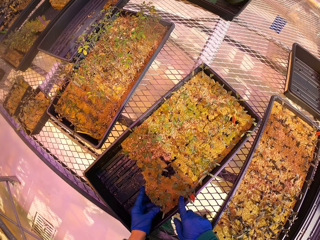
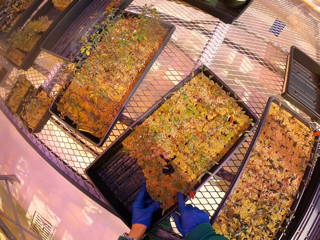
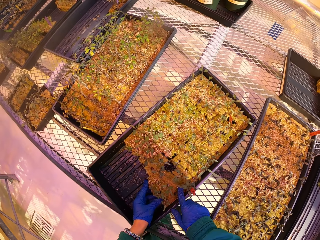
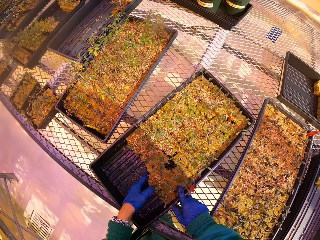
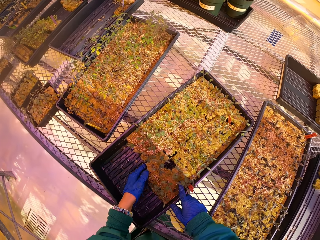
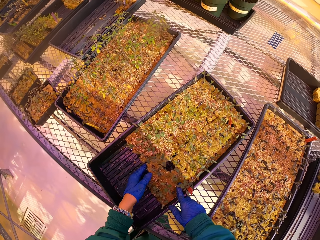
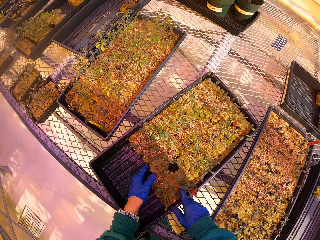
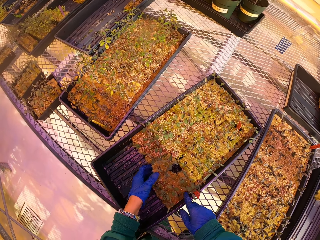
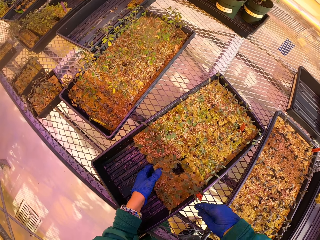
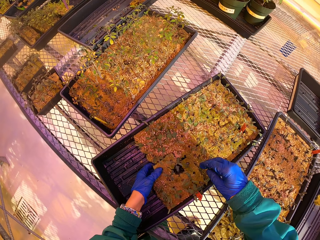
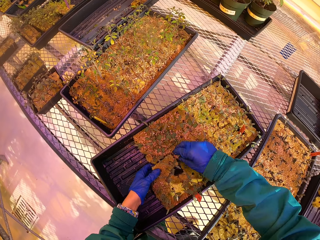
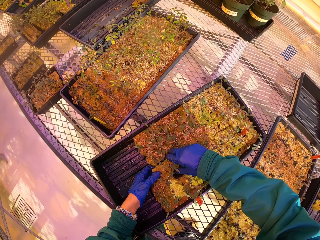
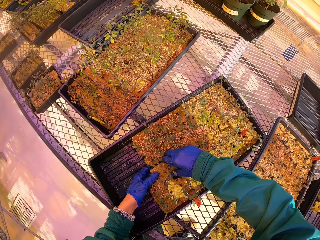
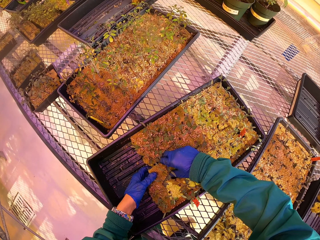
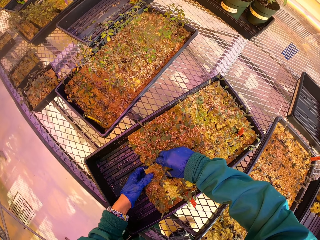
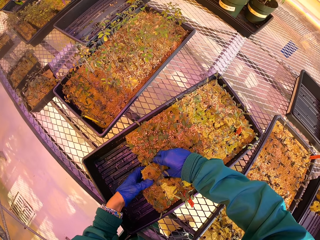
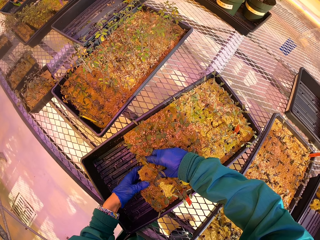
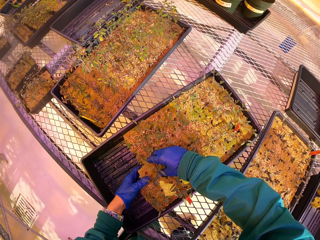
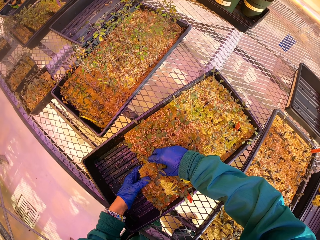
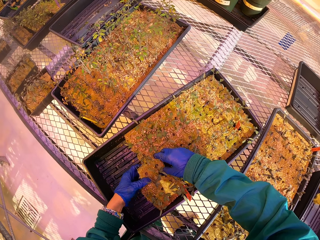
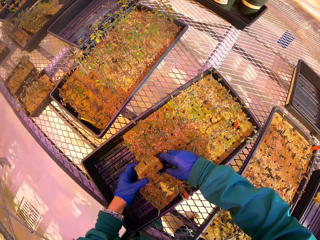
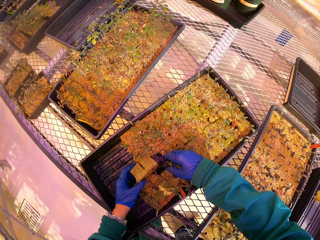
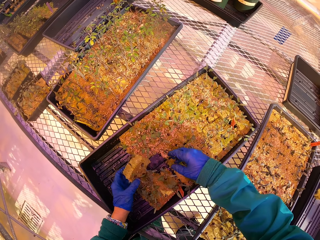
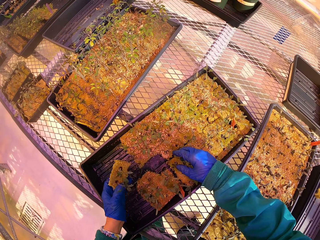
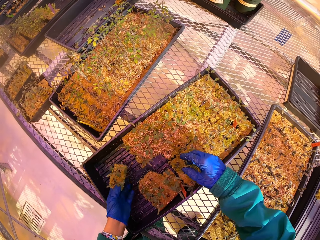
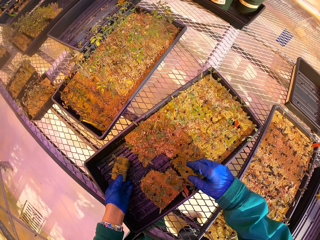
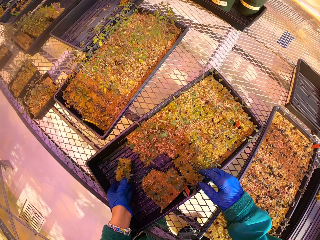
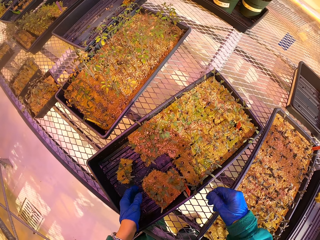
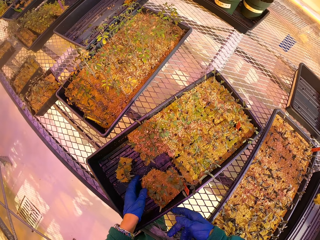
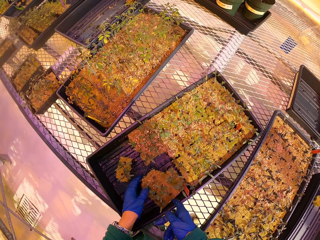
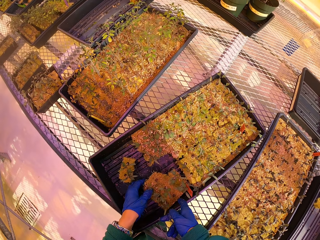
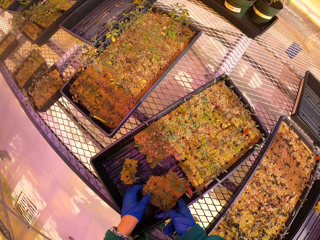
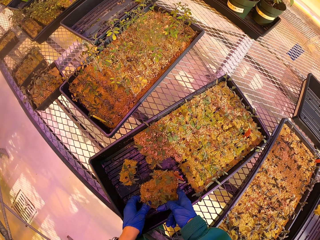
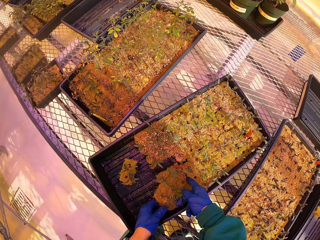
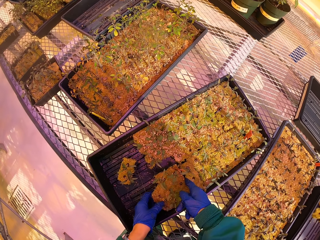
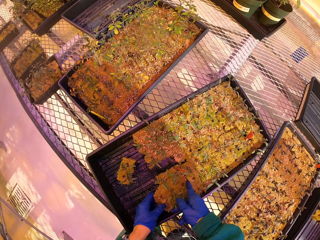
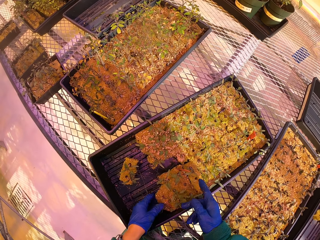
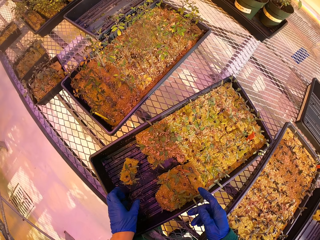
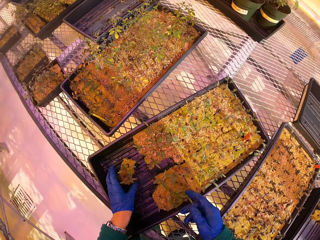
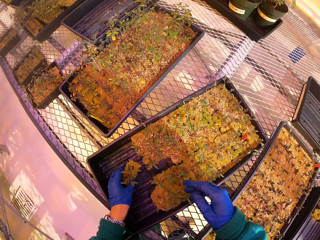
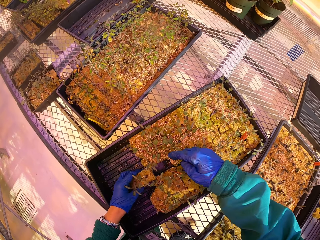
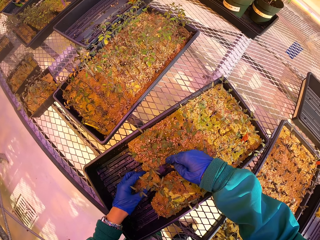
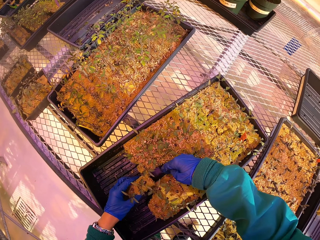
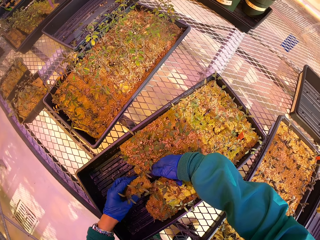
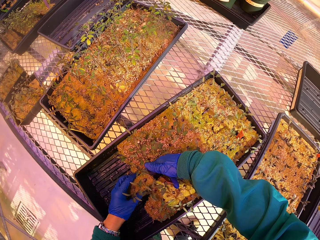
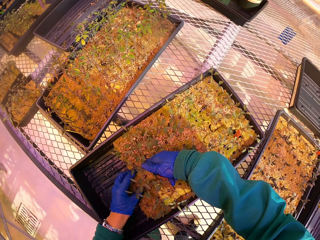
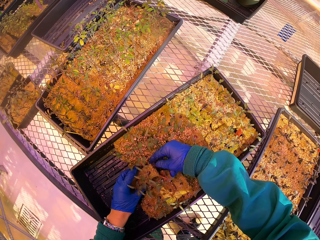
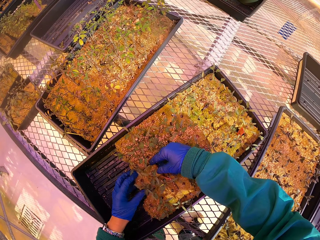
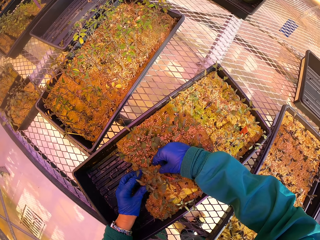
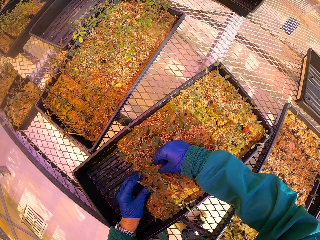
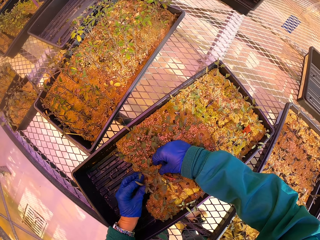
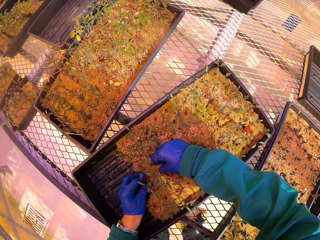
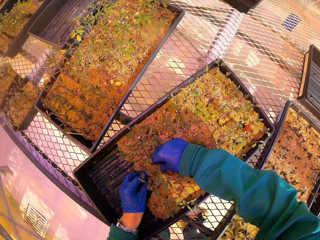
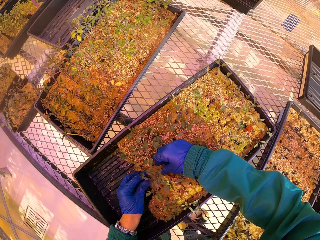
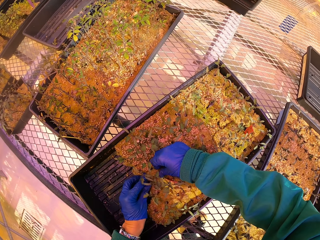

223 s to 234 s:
The camera wearer arranges the plants in the tray.

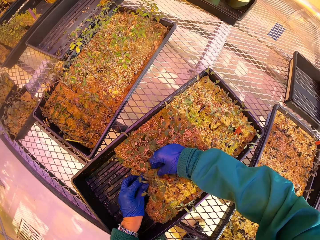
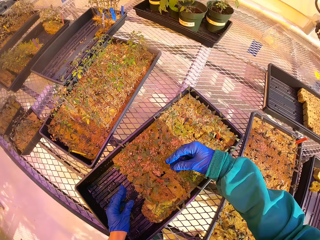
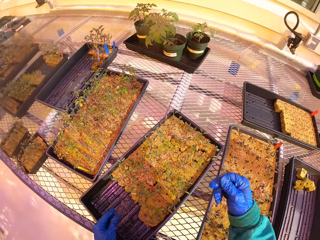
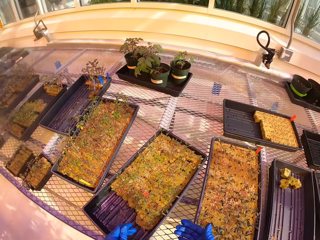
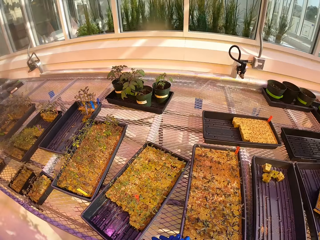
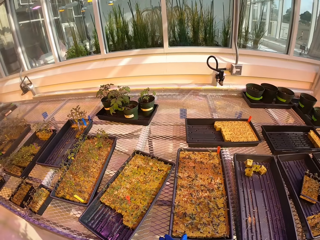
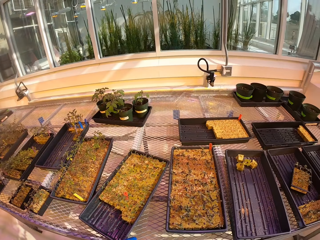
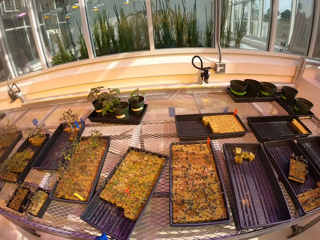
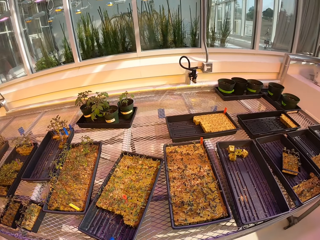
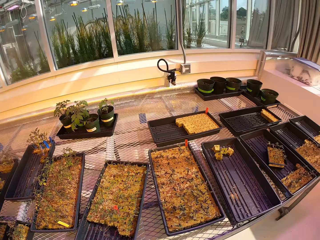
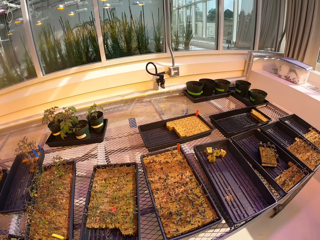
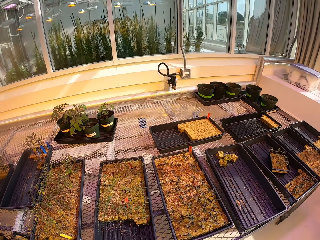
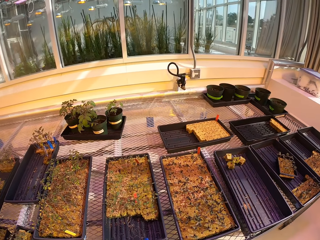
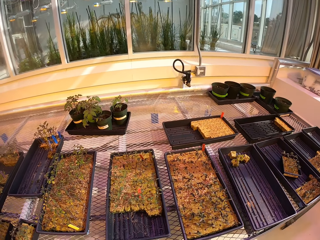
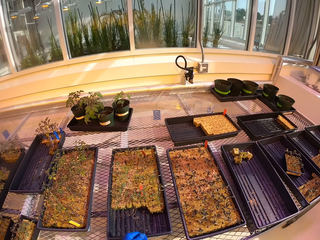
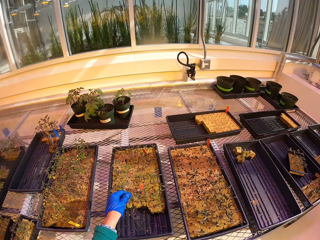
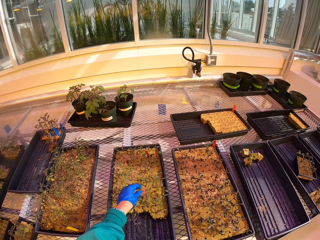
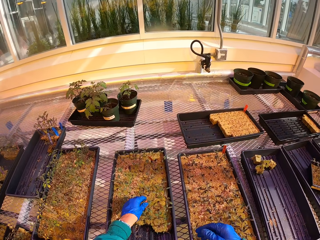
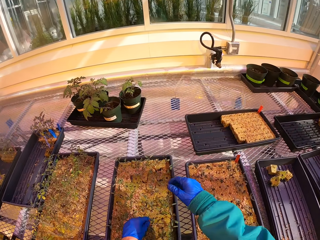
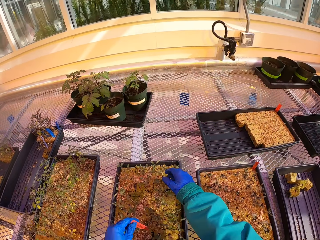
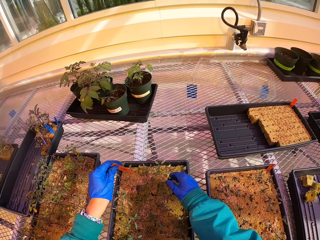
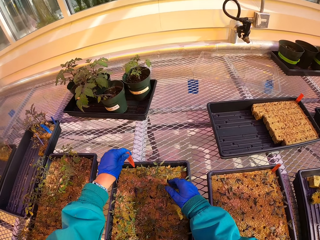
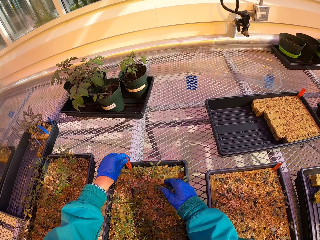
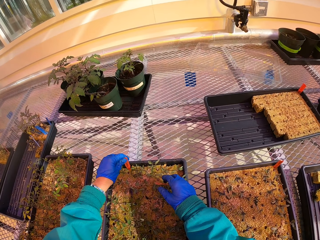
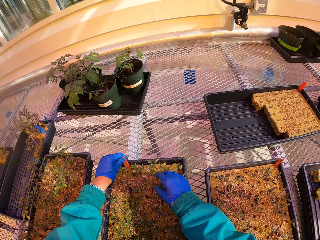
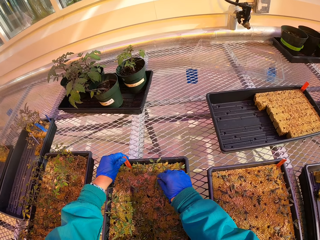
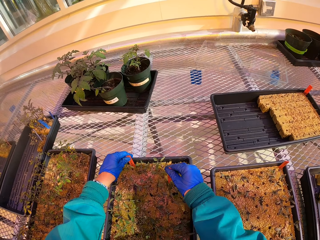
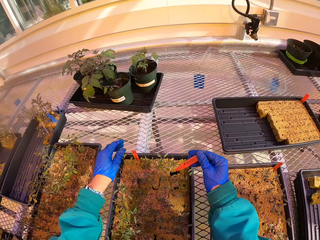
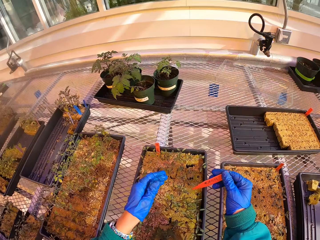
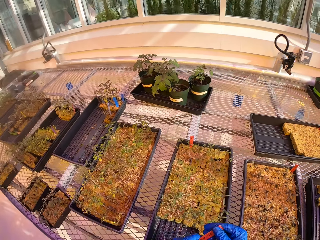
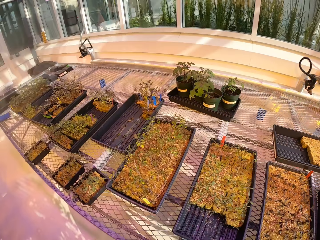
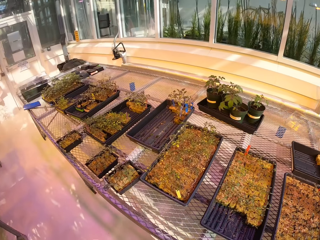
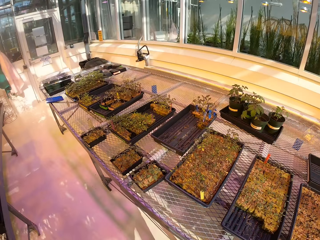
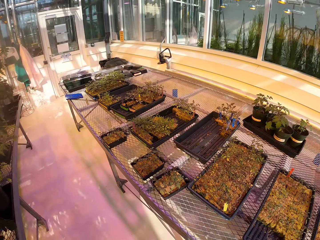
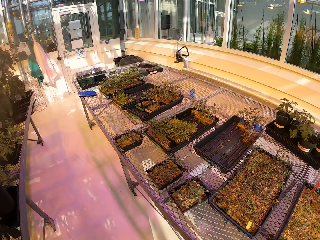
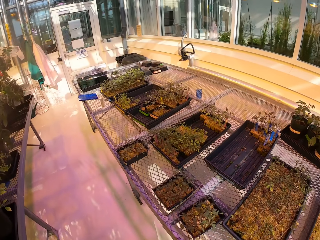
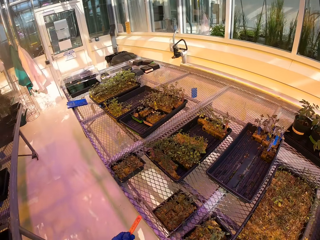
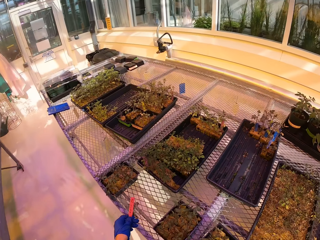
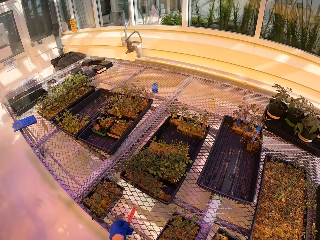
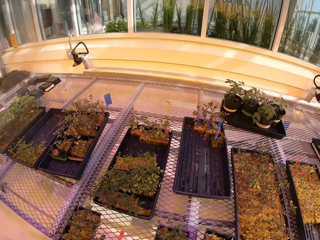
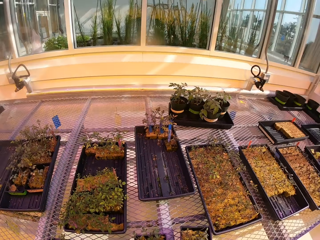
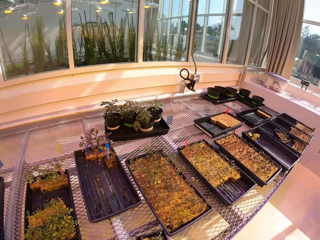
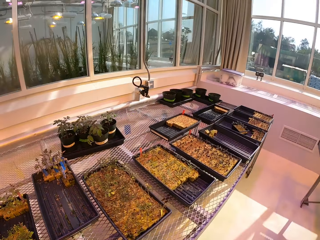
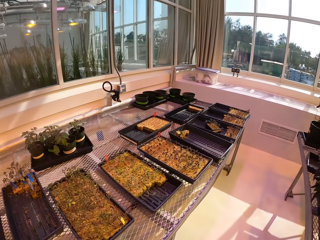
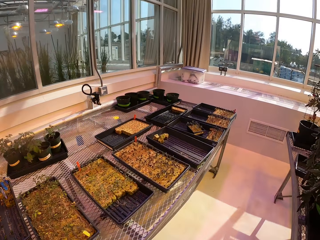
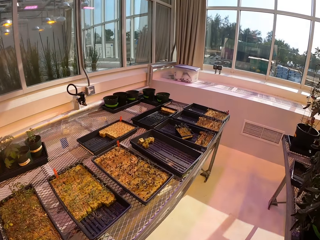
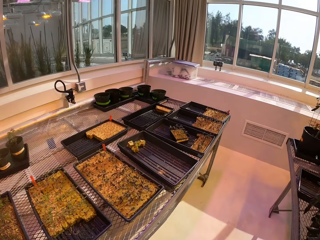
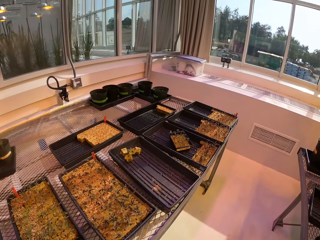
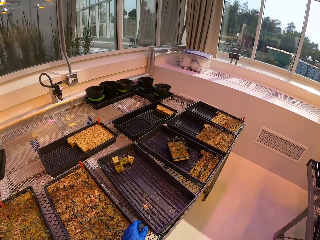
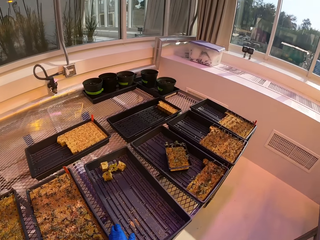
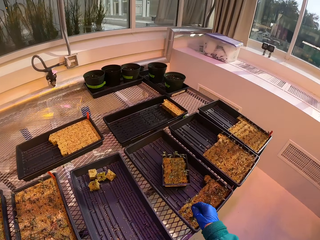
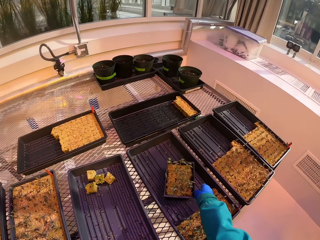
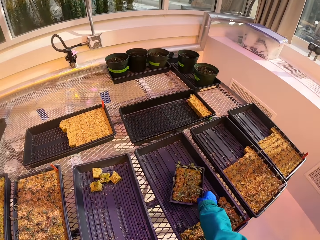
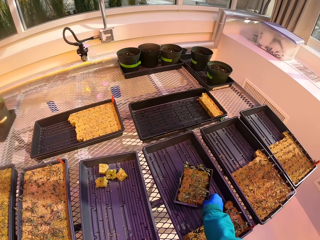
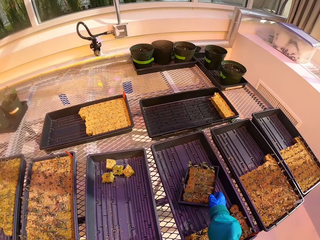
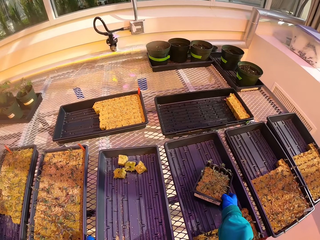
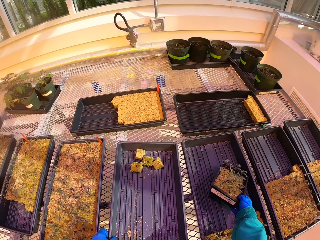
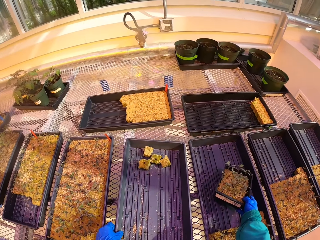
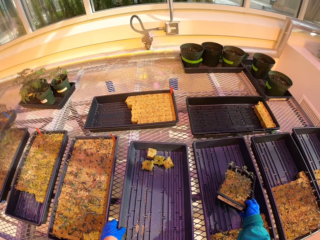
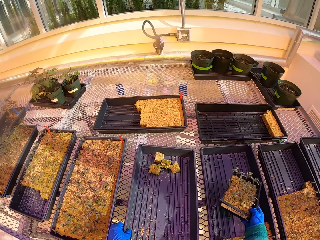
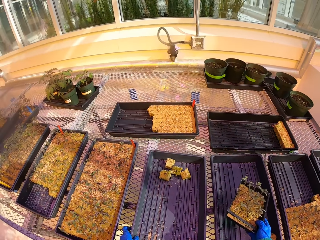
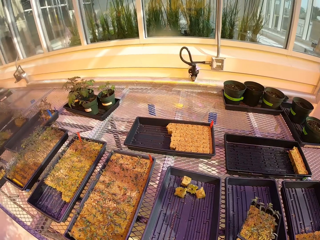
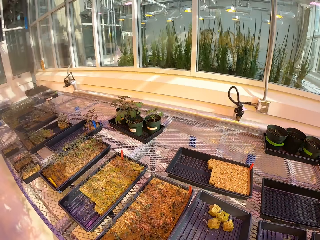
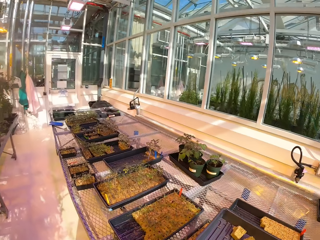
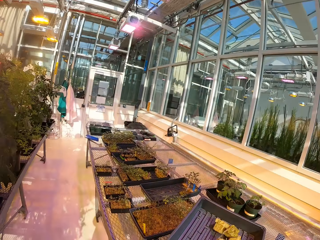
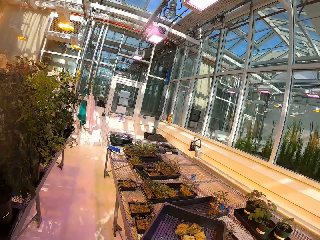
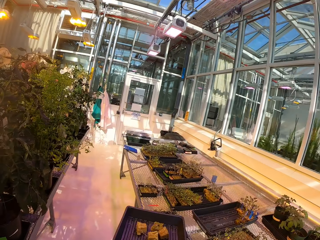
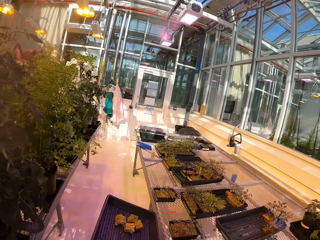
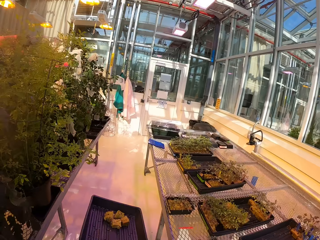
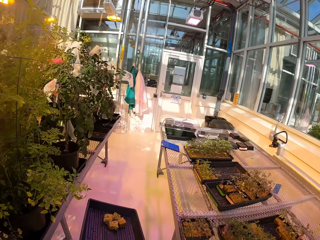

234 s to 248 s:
The camera wearer shifts the tray on the table. They pick up something and put it down again. They remove a peg on the plants. They pick up another tray with plants and dump them in the dustbin. They do it again.
